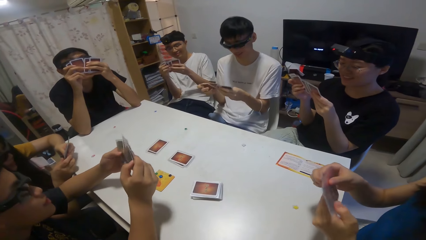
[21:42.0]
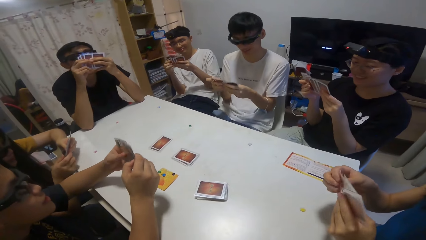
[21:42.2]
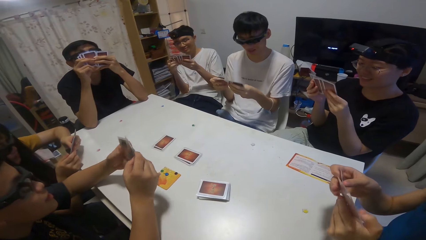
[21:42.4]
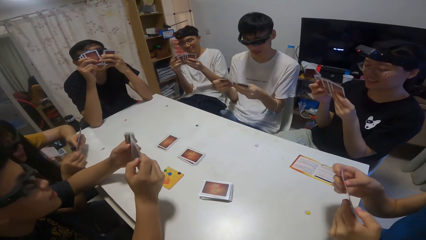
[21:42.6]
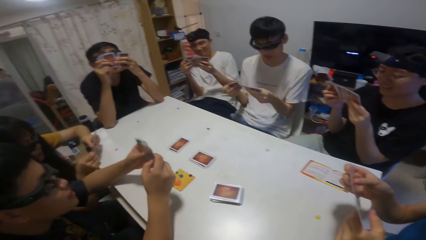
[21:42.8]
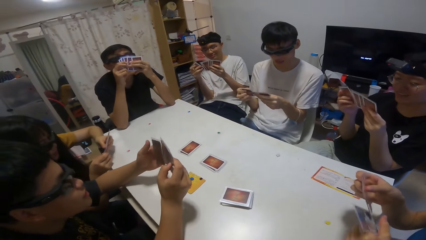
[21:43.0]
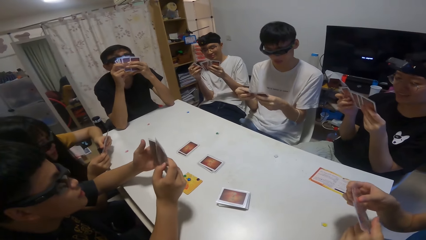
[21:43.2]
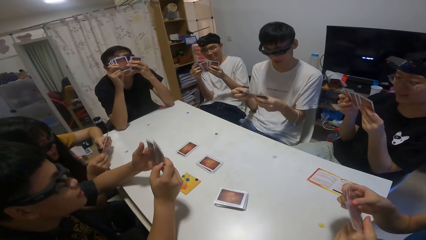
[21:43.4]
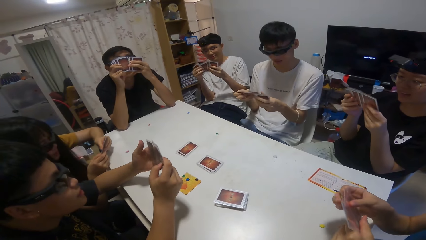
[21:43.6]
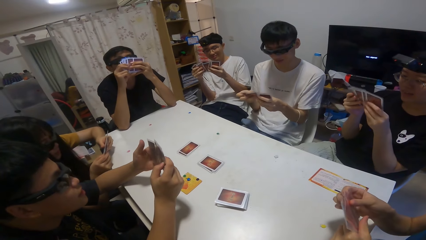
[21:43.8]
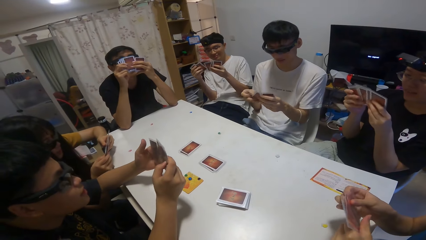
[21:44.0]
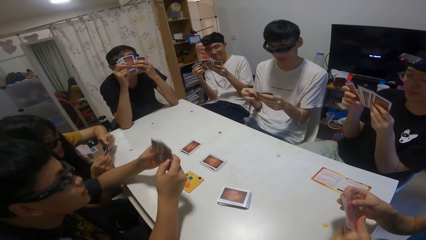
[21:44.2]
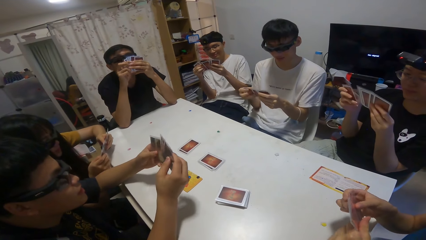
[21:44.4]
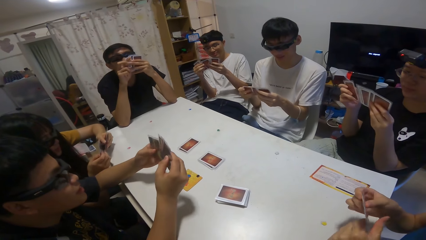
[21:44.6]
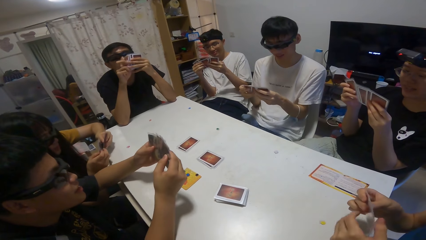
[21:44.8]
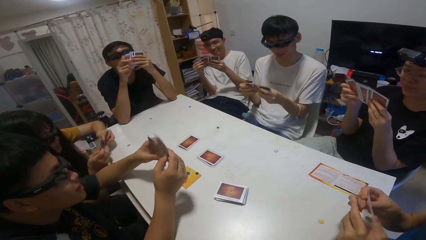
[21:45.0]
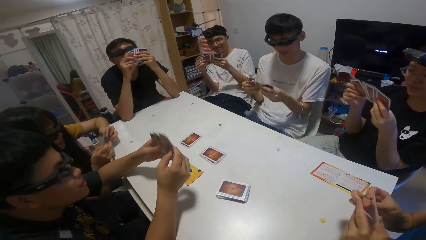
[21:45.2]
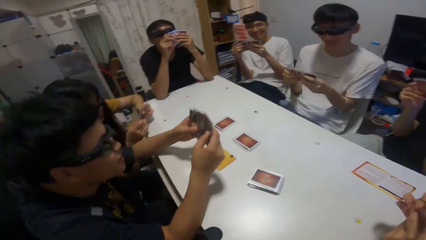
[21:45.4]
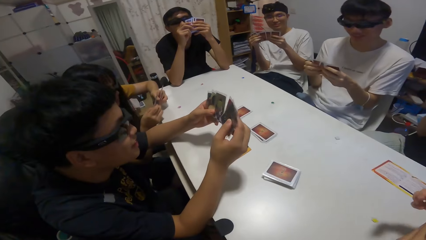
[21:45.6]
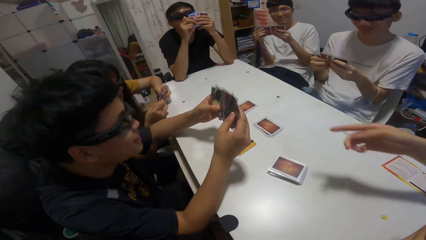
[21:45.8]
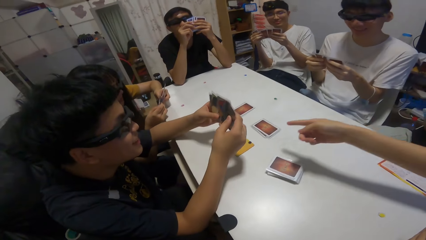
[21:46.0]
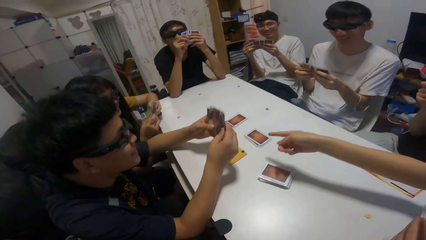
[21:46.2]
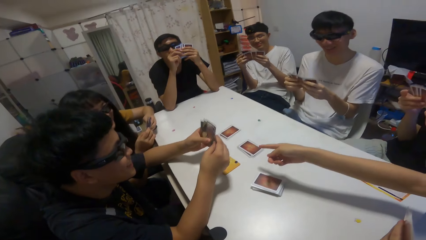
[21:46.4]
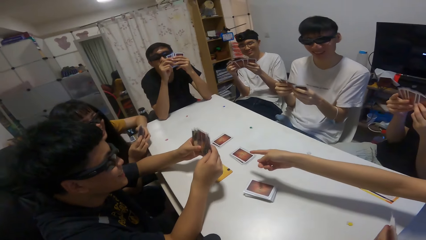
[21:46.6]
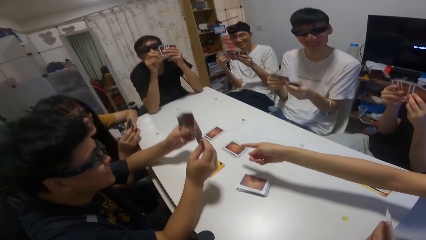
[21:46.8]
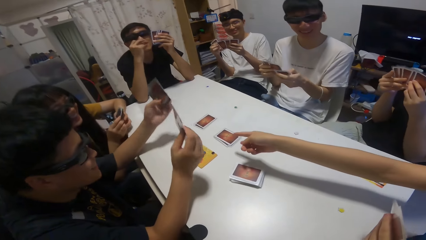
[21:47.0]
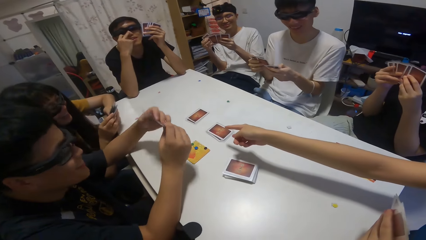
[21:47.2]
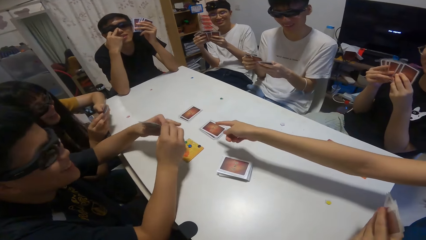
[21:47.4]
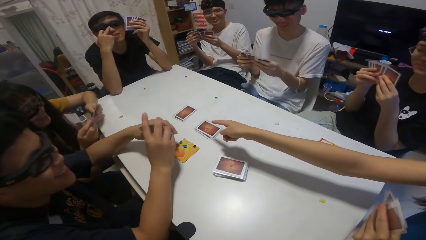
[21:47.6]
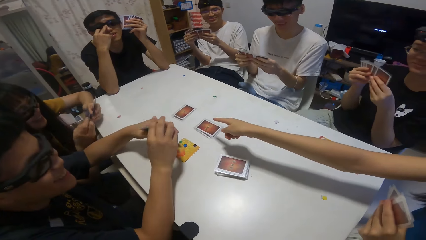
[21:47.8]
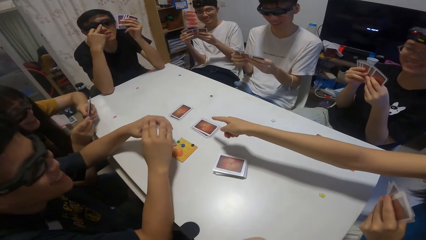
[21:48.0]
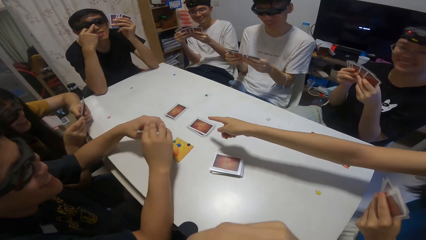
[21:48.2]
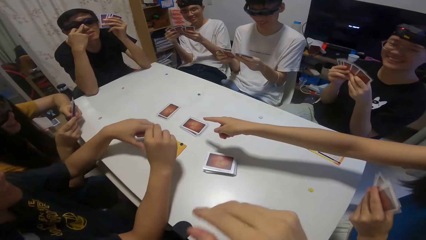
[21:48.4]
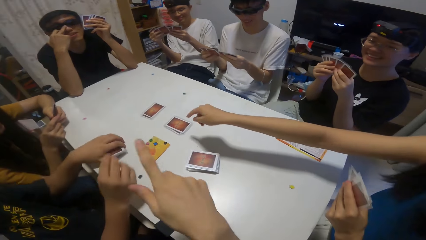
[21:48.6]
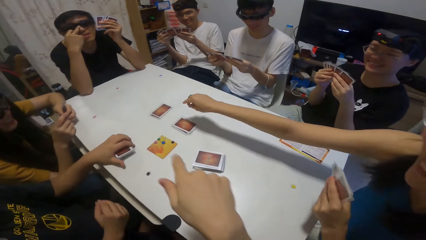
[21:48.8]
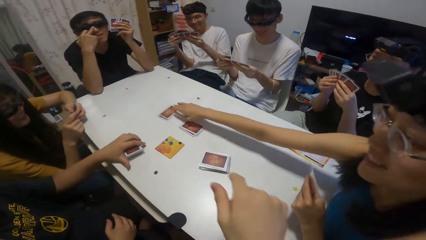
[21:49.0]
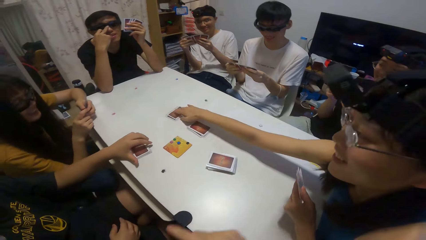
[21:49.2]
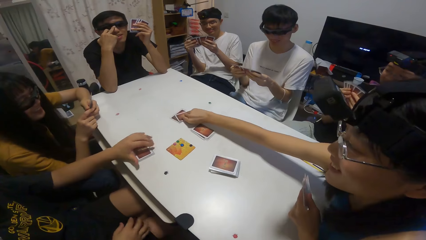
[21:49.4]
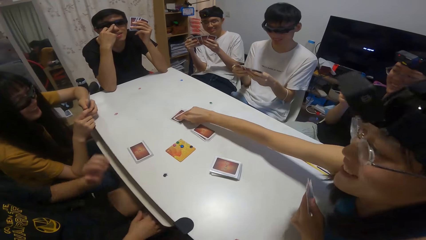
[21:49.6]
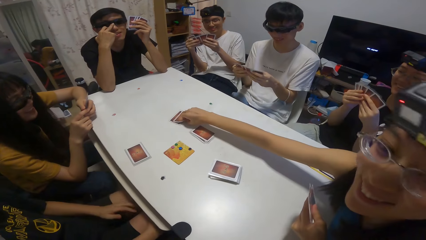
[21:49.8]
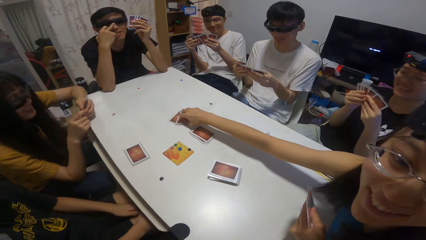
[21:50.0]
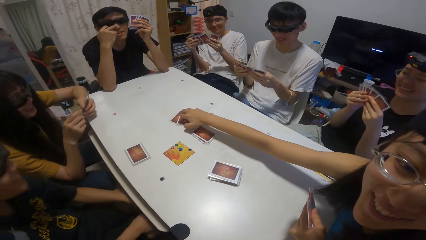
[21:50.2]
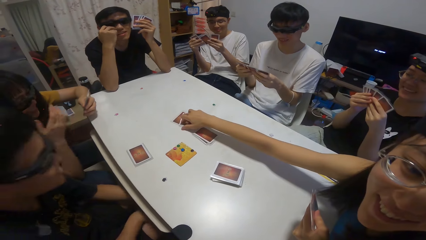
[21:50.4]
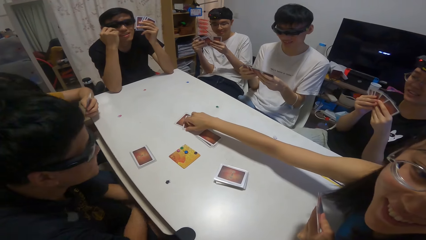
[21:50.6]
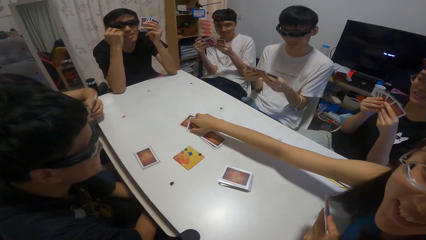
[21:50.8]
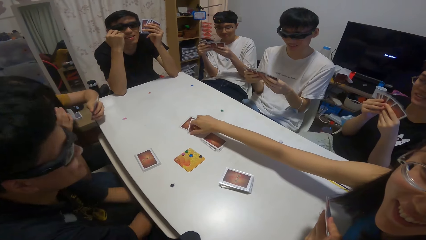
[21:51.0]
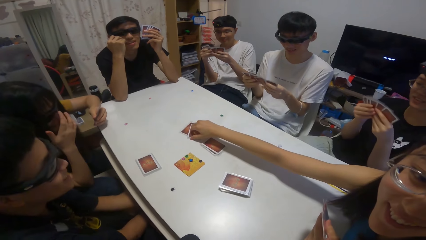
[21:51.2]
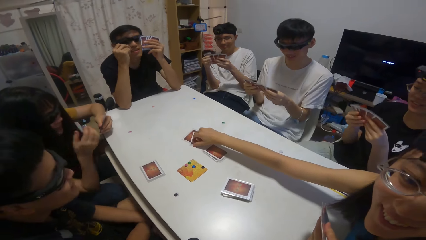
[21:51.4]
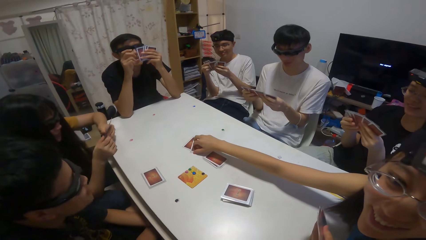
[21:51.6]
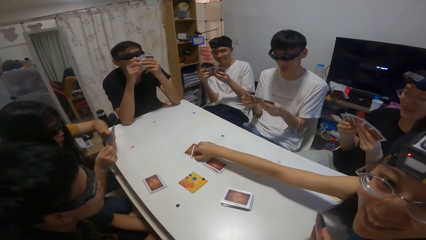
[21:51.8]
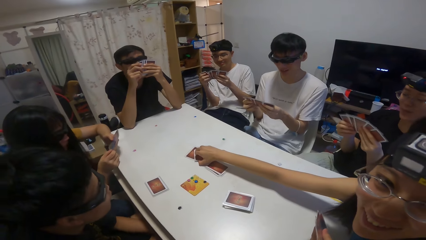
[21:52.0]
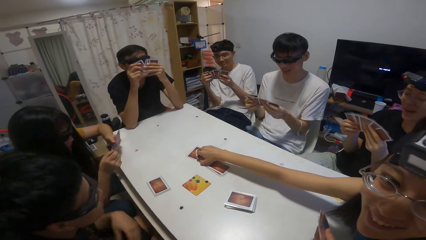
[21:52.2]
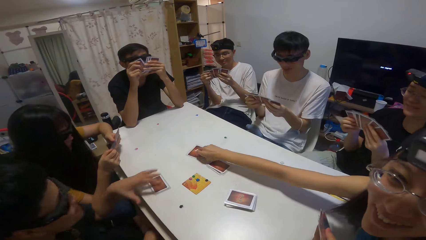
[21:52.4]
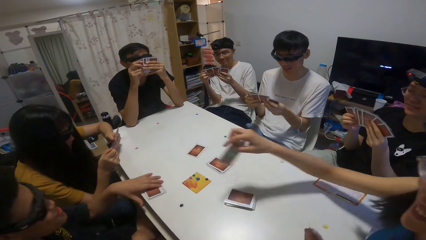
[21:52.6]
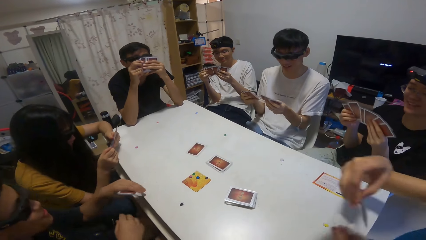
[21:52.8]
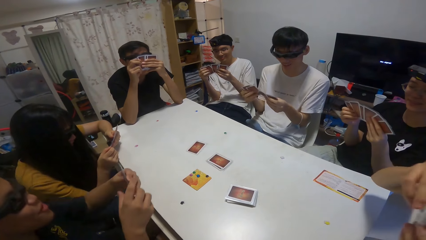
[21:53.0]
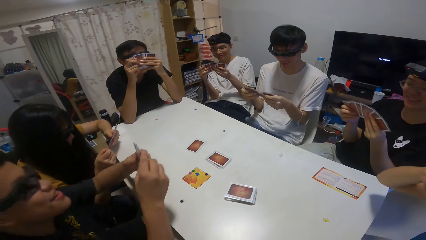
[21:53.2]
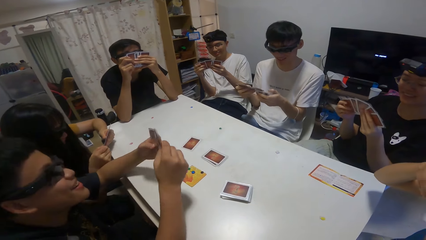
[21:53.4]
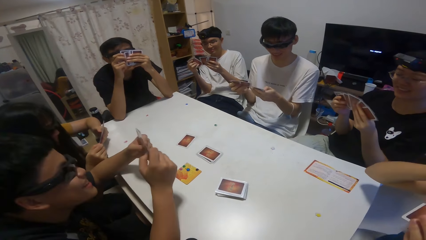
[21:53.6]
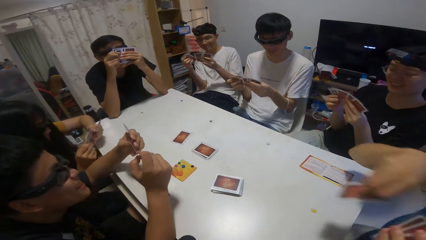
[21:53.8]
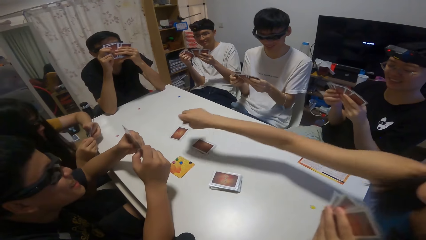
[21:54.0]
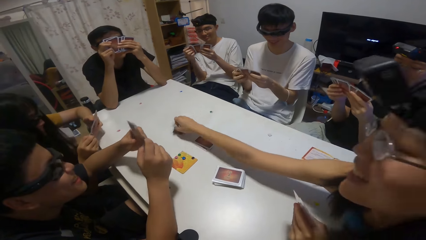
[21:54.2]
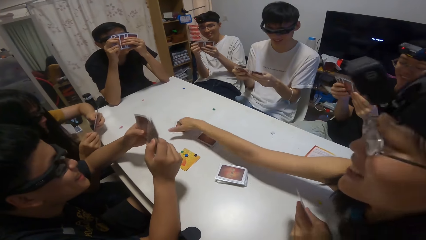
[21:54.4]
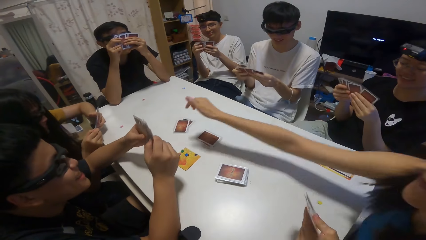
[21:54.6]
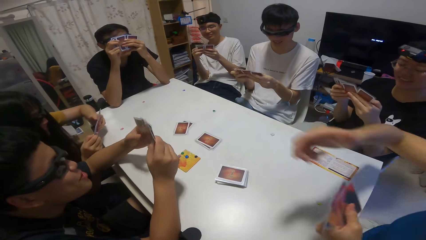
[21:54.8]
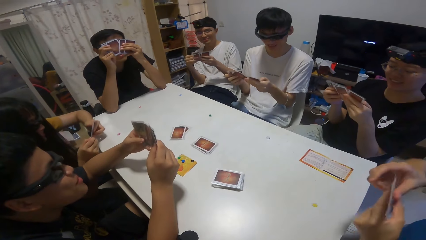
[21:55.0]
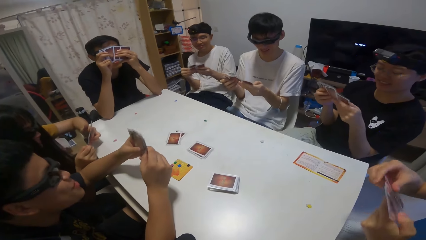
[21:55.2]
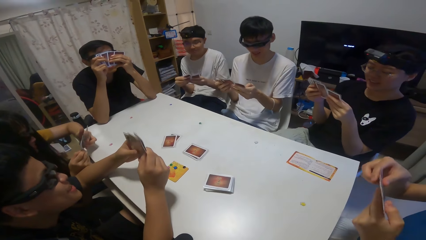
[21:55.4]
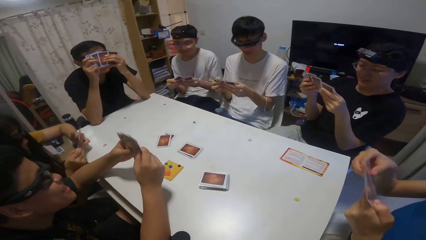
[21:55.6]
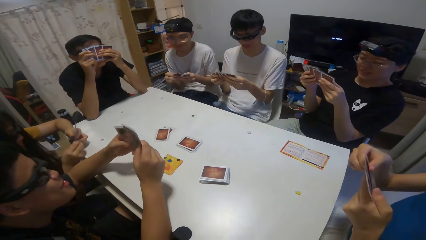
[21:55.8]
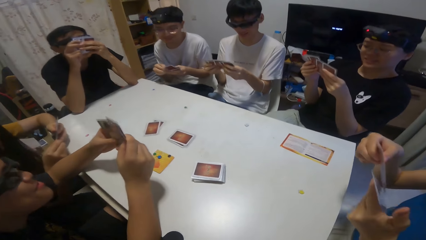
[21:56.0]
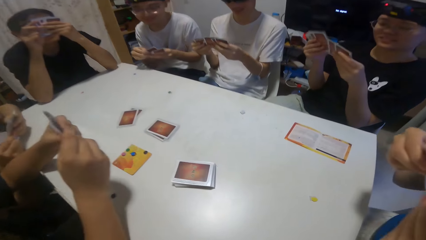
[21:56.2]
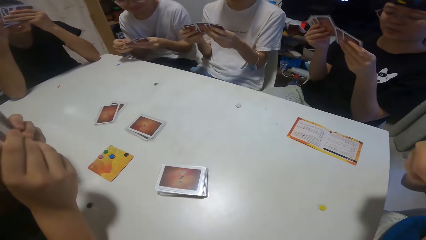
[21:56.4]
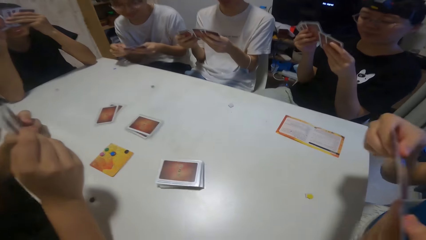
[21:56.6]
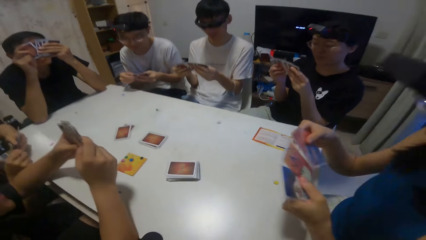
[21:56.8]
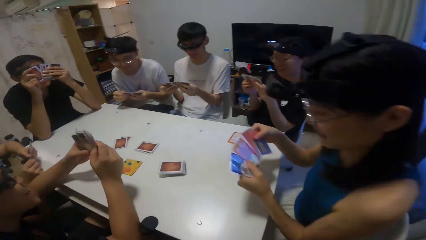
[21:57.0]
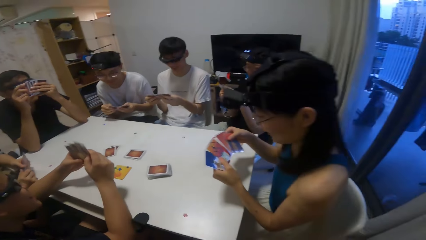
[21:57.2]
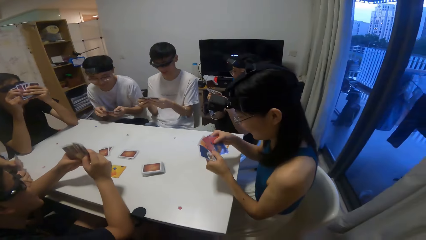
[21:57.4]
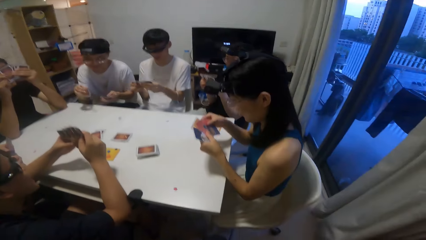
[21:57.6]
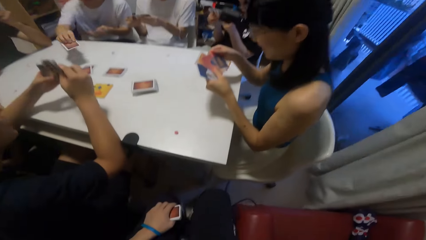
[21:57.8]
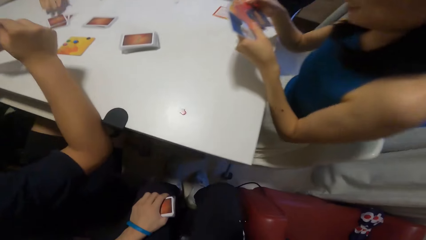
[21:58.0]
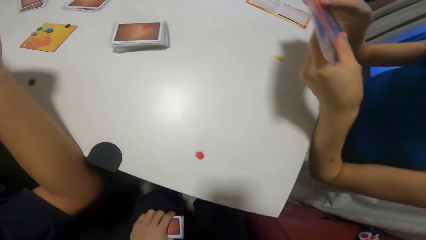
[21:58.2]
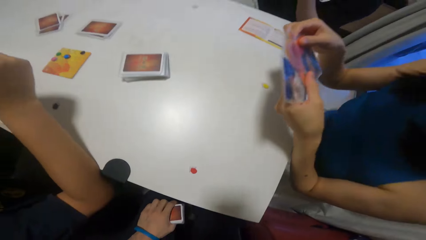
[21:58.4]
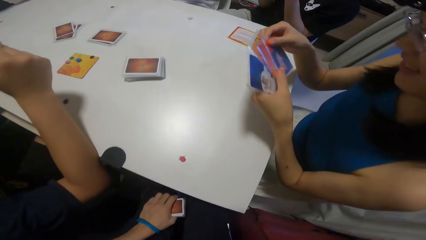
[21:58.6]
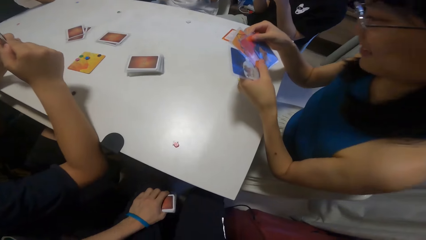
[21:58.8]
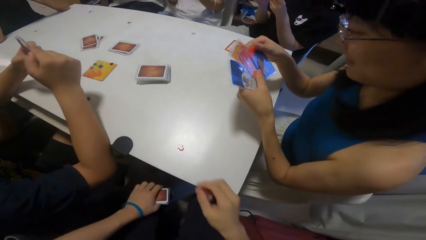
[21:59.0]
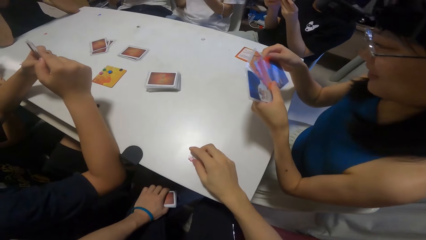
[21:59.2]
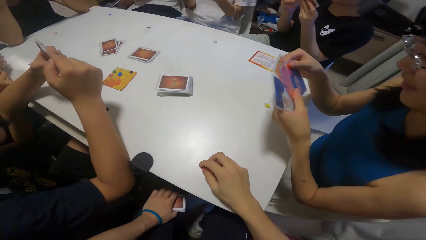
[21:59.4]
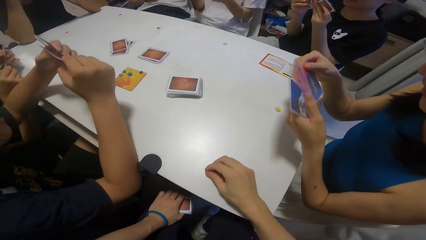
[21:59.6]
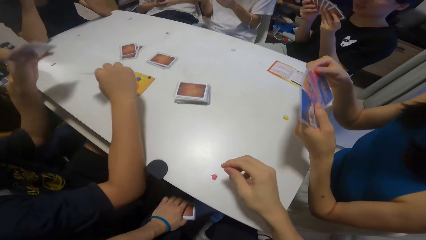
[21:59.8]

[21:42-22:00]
A man shuffles the playing cards. Another man shuffles the playing cards. The camera wearer points at the playing cards. A woman picks up the card. The camera wearer picks up the playing cards. A third man drops a card. The camera wearer shuffles the playing cards. They touch the stone.
